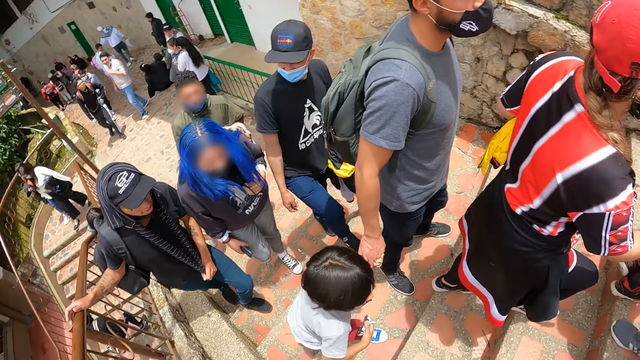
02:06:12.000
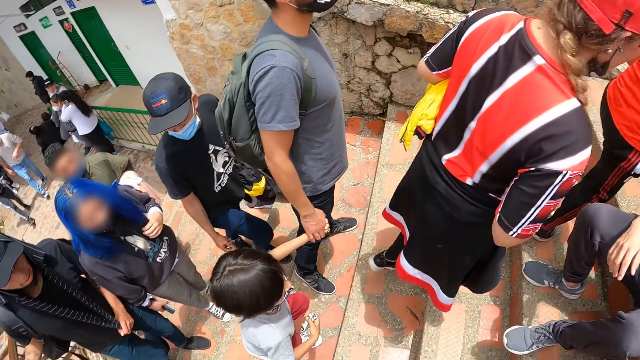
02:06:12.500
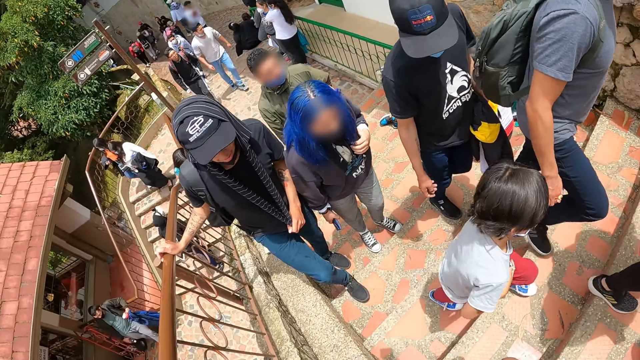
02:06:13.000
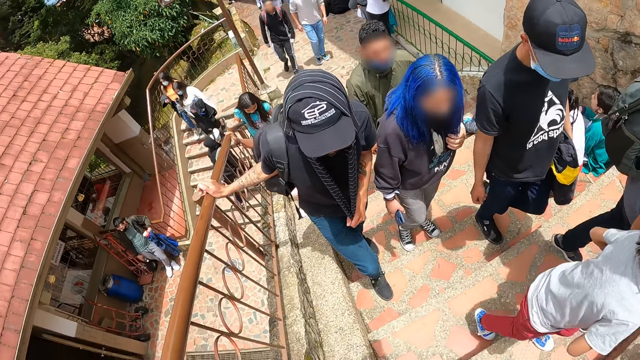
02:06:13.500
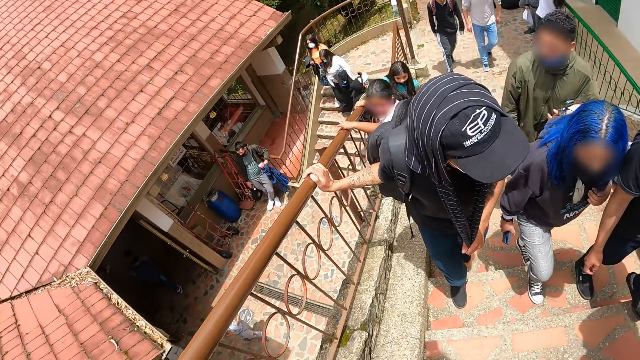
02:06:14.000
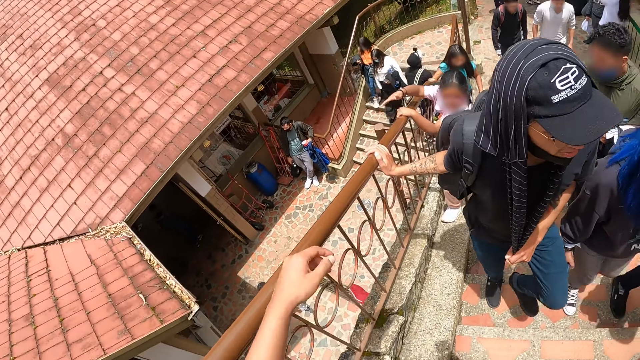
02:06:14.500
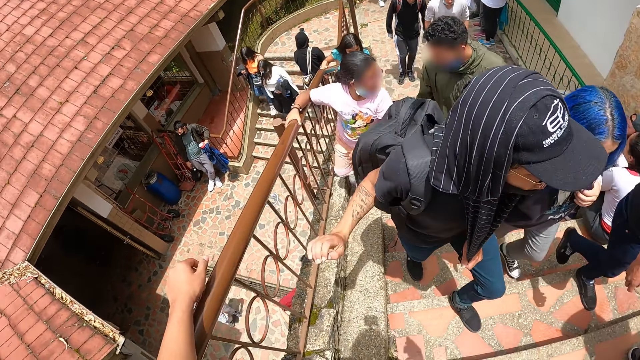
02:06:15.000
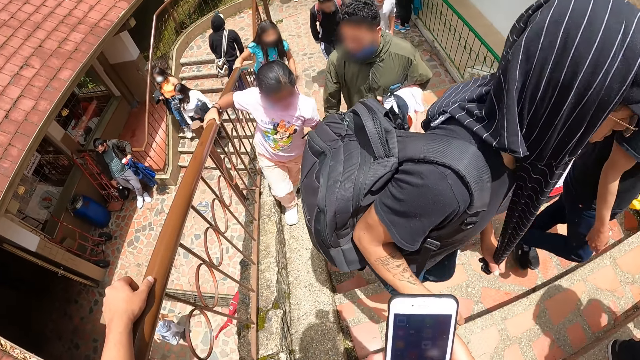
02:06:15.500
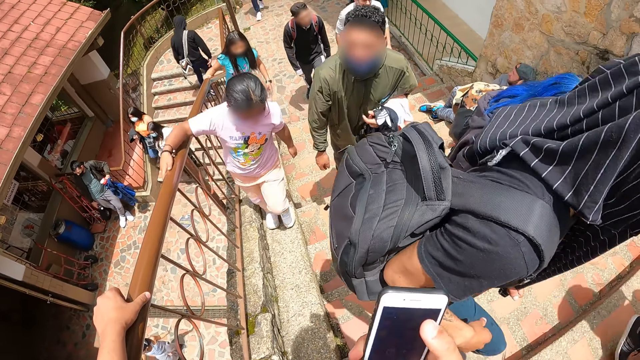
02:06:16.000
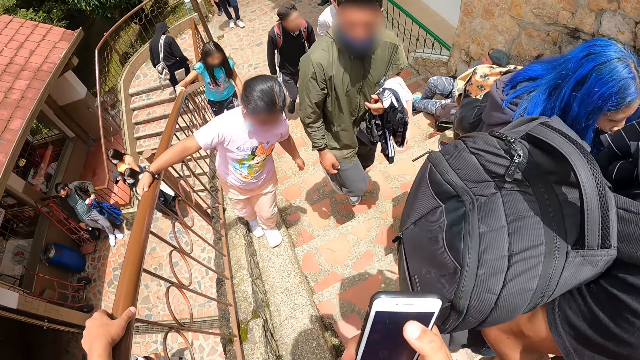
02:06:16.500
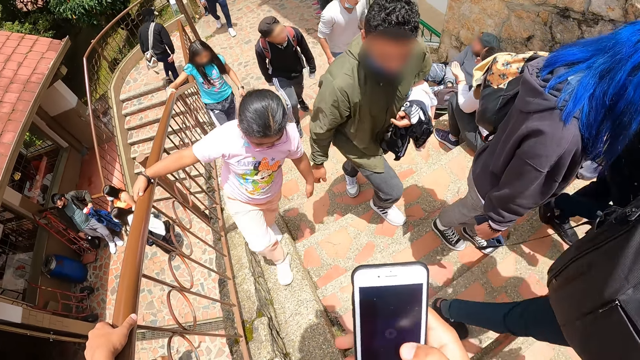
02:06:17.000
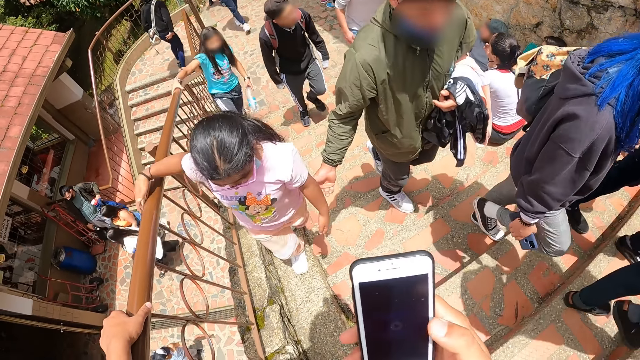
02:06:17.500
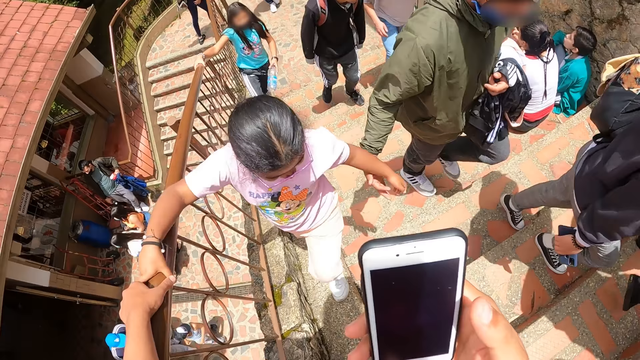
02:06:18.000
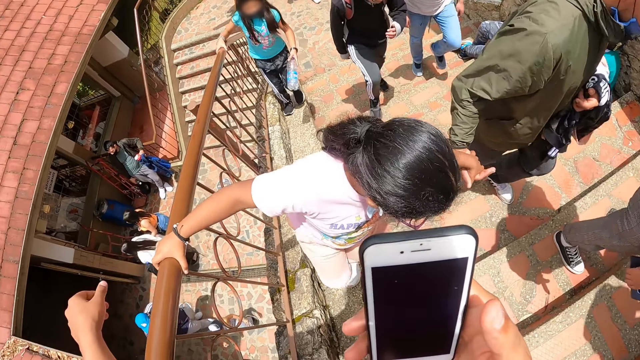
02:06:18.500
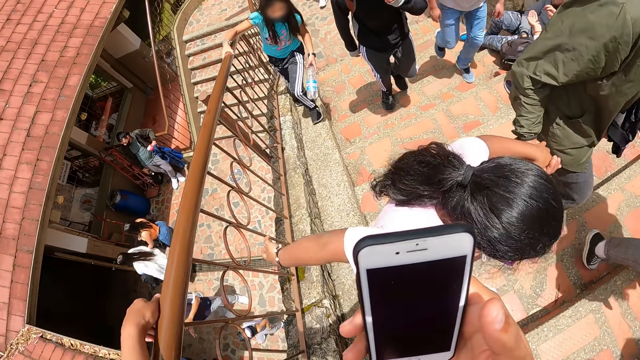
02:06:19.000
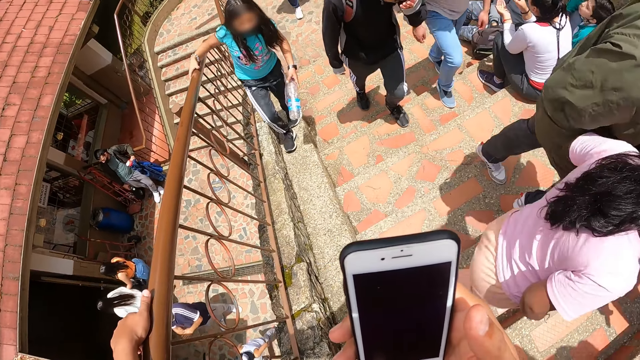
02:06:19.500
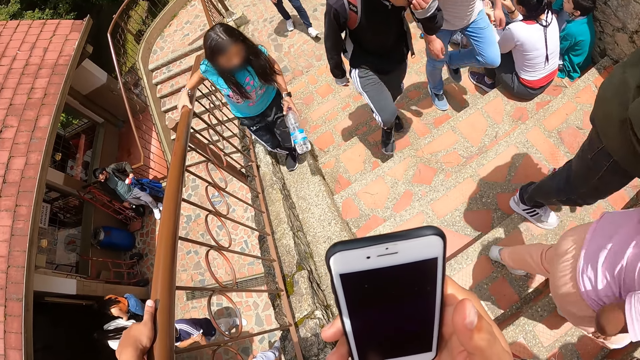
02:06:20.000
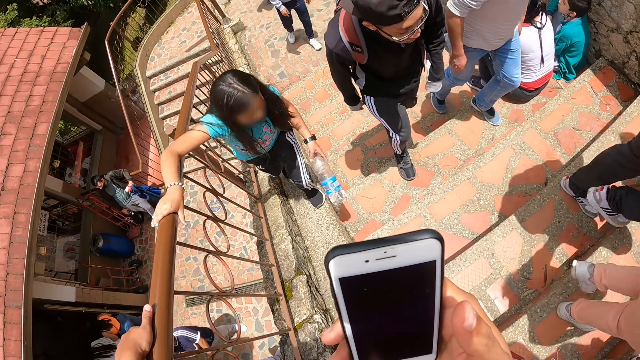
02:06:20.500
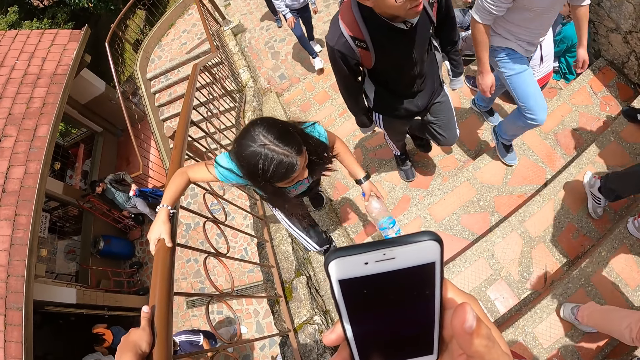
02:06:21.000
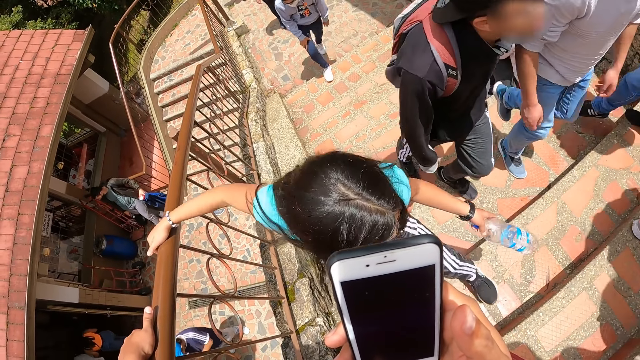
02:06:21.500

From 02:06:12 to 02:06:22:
The camera wearer uses the phone with his right hand.

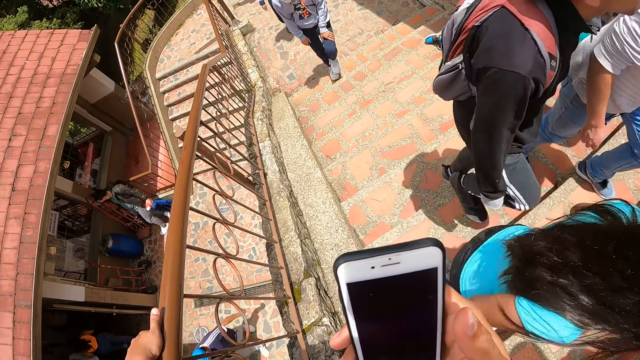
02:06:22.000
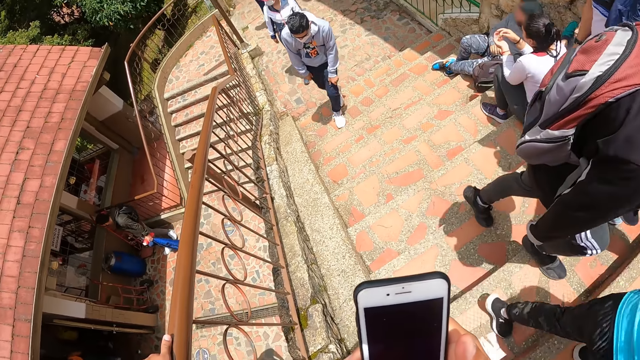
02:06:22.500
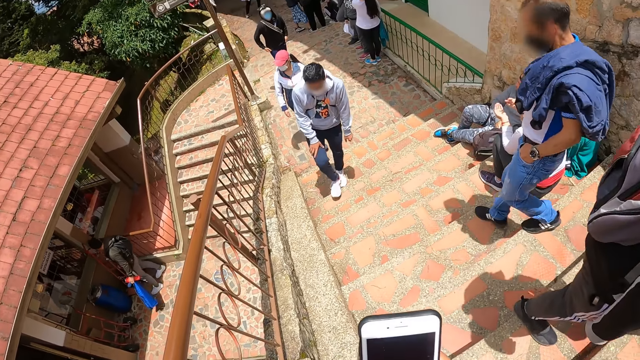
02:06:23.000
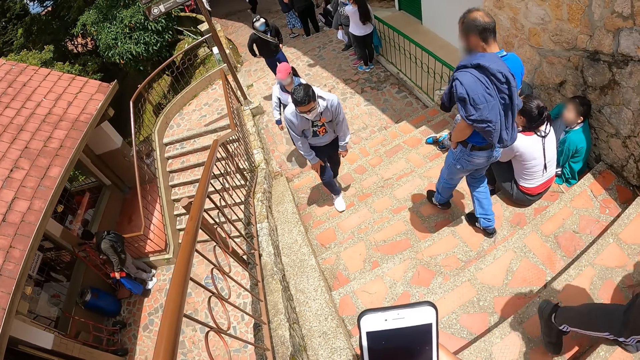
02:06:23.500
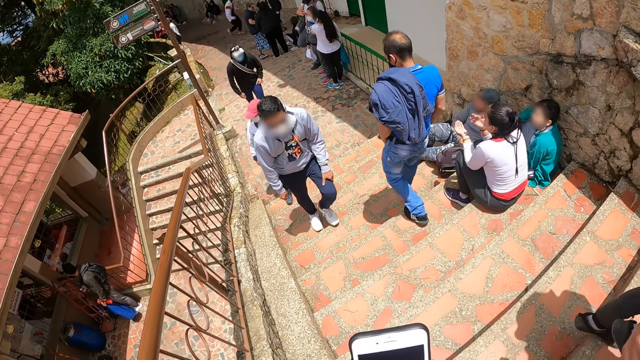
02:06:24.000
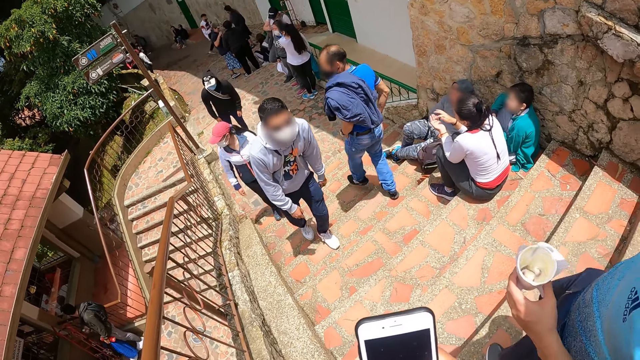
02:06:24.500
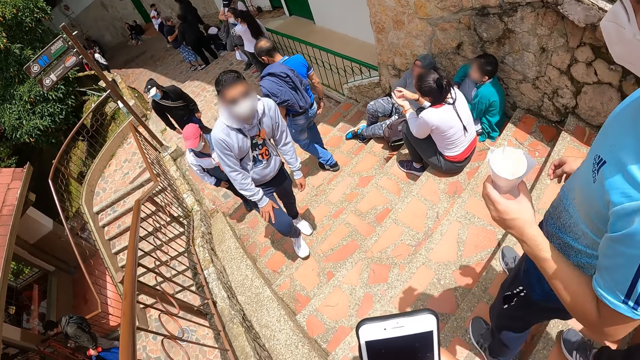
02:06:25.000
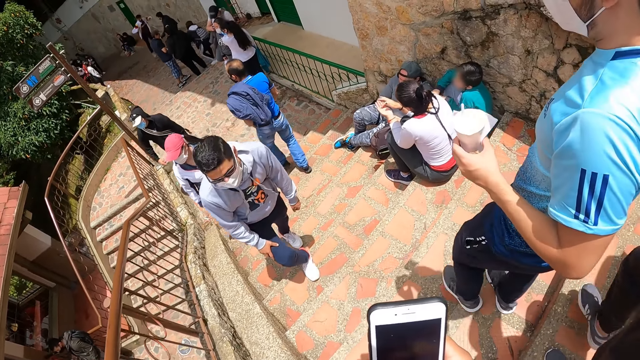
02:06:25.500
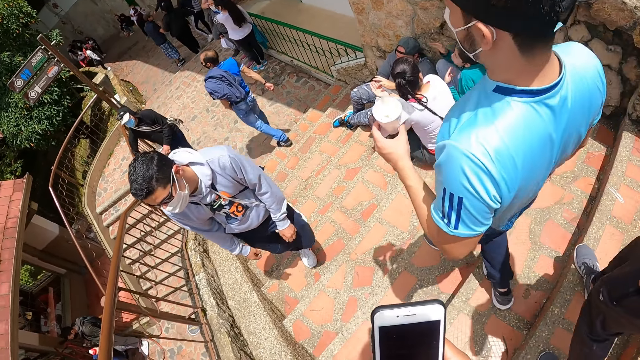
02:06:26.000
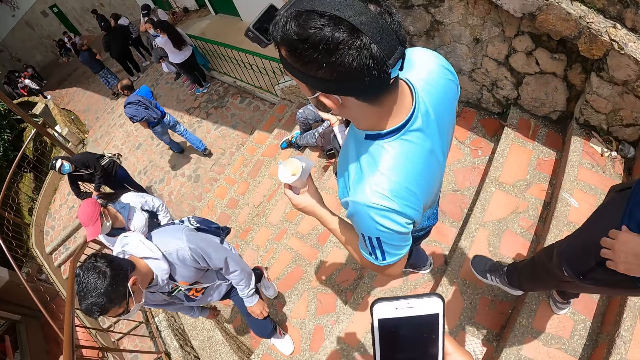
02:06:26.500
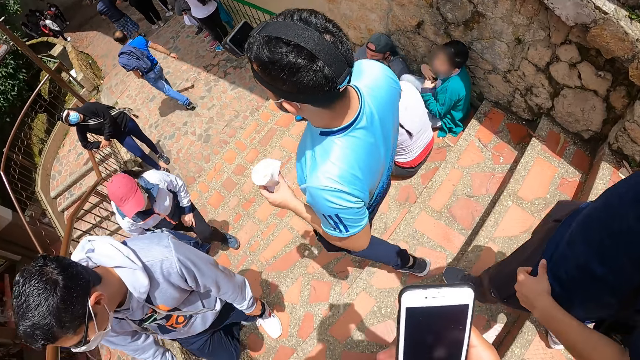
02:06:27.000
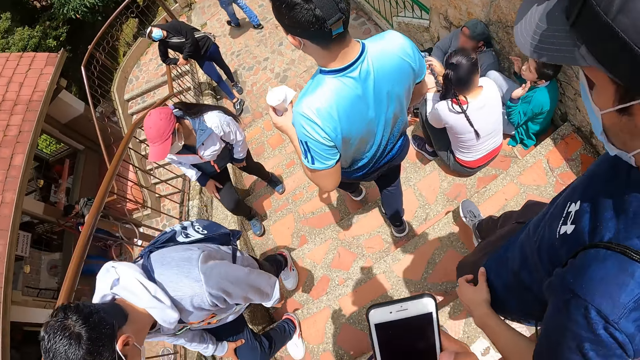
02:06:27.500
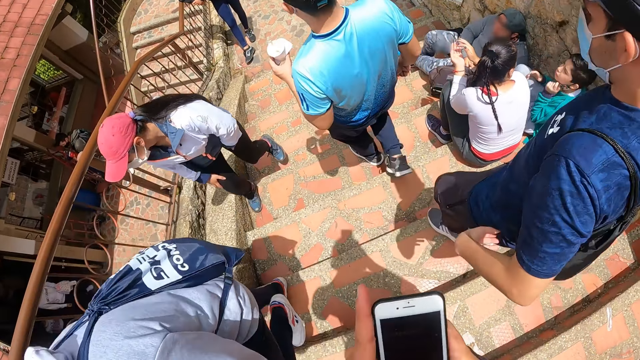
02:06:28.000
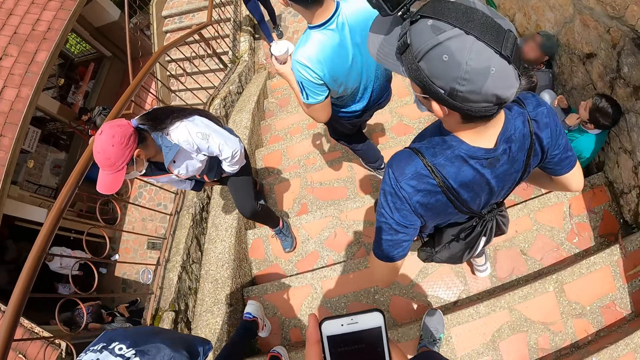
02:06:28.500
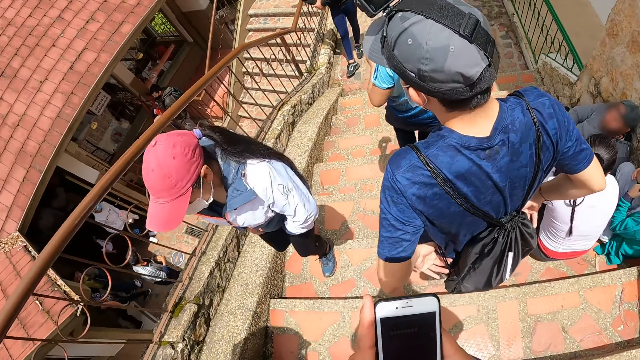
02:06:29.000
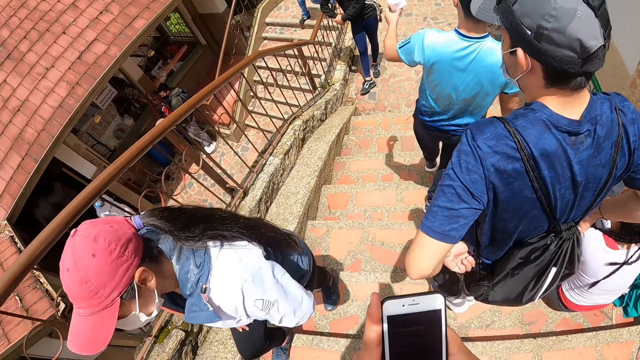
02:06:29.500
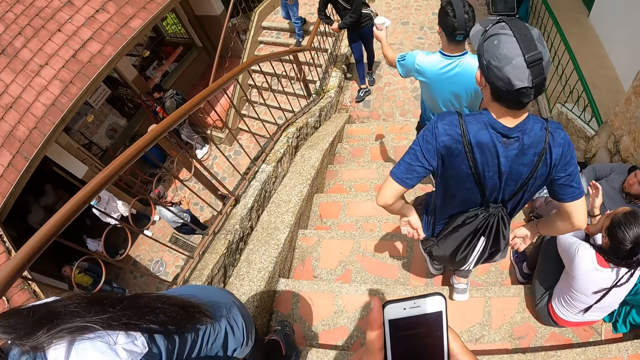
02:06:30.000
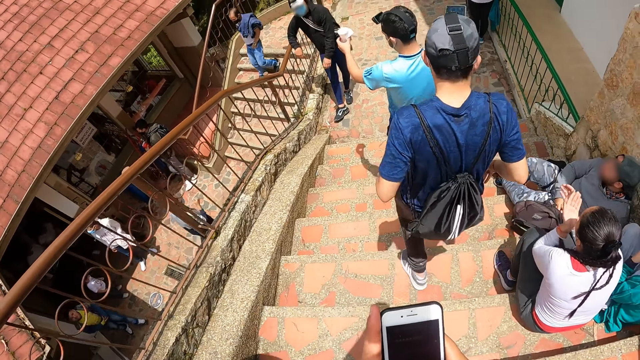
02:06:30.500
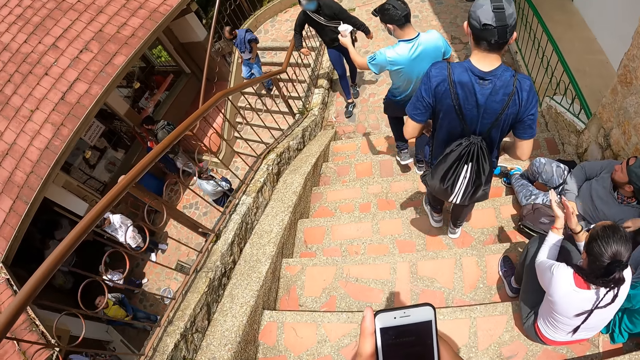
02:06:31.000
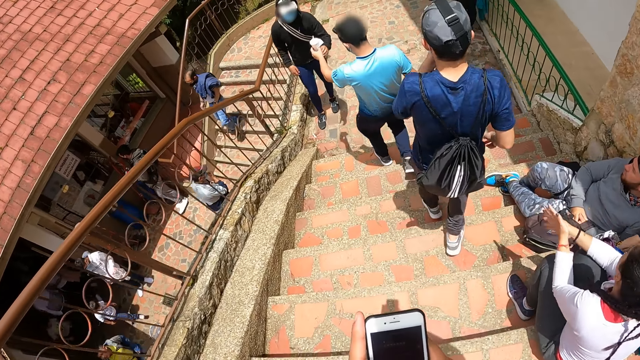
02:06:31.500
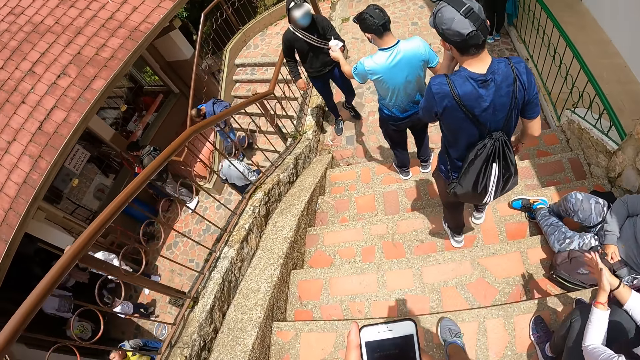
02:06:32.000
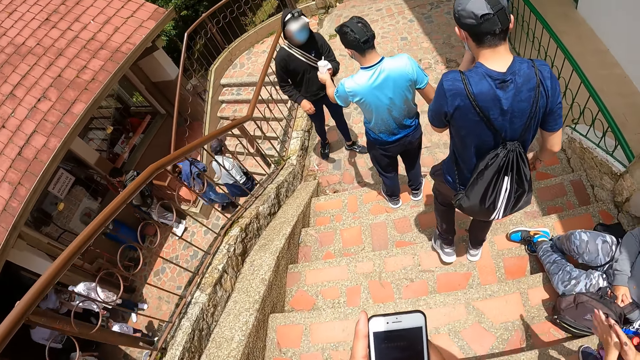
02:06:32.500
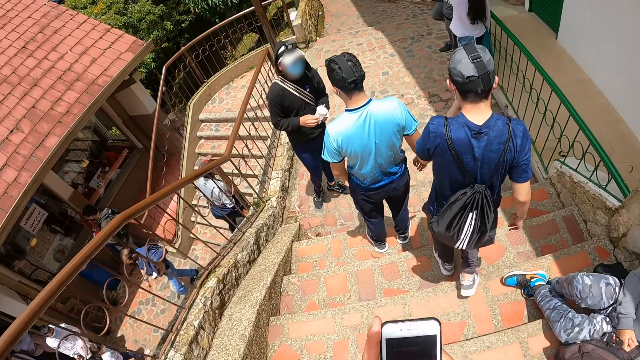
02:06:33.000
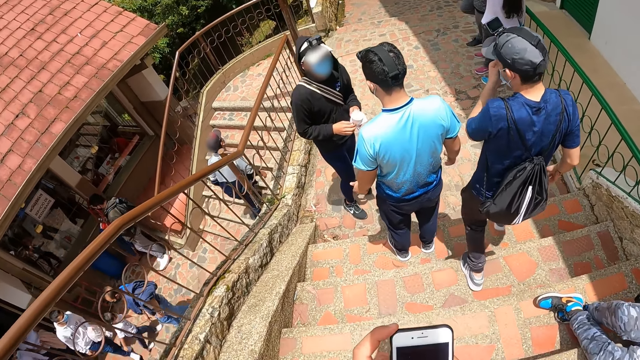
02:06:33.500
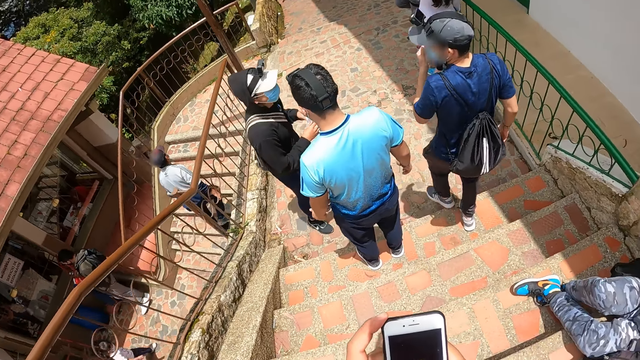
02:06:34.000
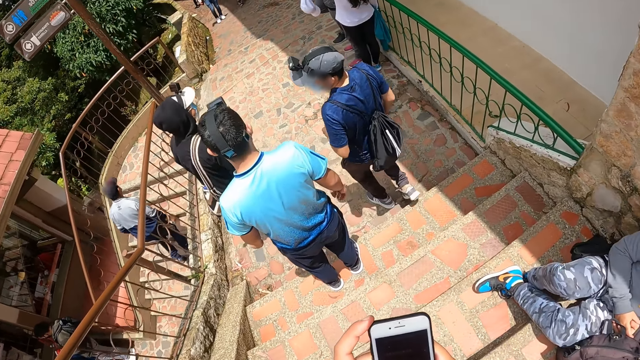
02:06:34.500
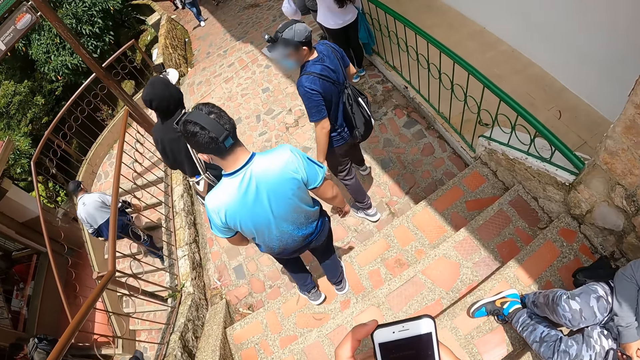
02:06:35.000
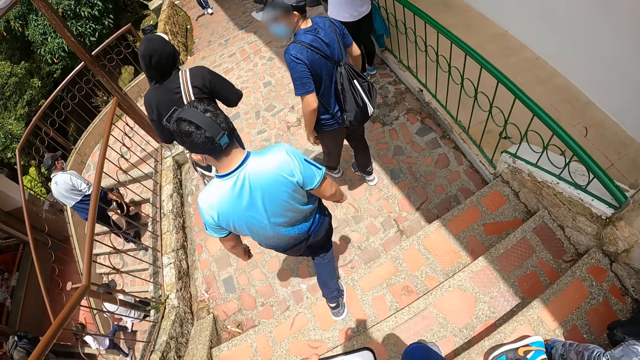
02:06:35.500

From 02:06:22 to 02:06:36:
A man walks down a stairway. A woman and another person walk down the sidewalk stairs. Another man walks down the stairway. The camera wearer walks down the stairway. The first man gives a third man the cup of ice cream with his left hand. The third man collects the cup of ice cream from the first man. The camera wearer walks down the sidewalk stairs.
